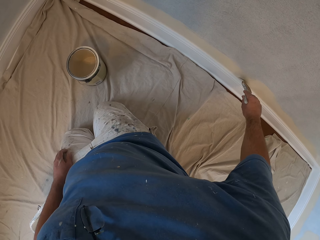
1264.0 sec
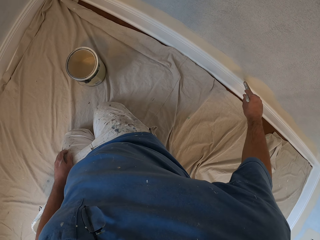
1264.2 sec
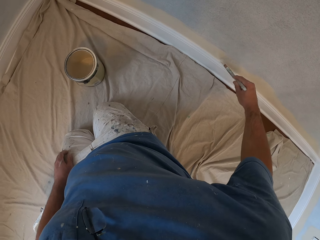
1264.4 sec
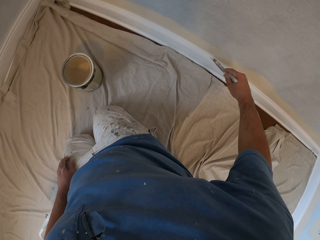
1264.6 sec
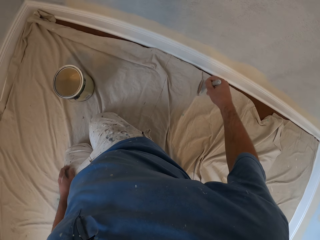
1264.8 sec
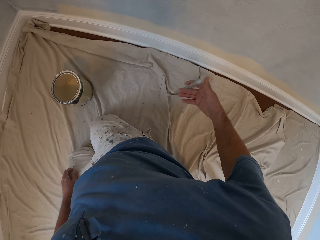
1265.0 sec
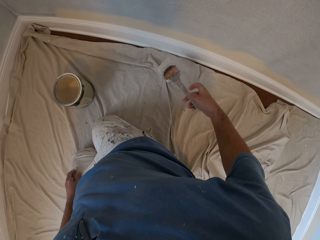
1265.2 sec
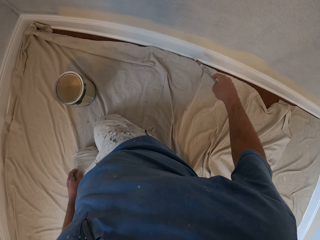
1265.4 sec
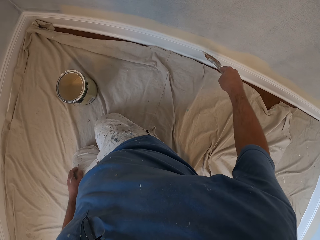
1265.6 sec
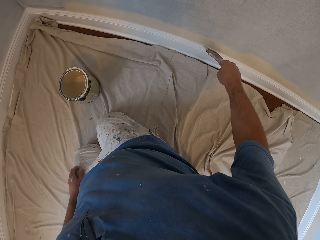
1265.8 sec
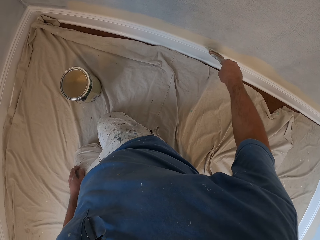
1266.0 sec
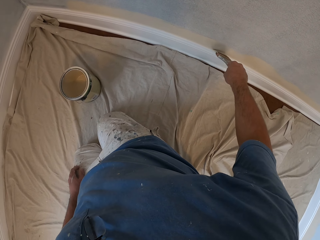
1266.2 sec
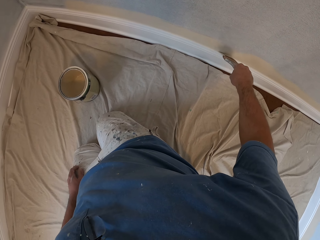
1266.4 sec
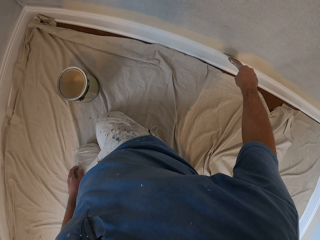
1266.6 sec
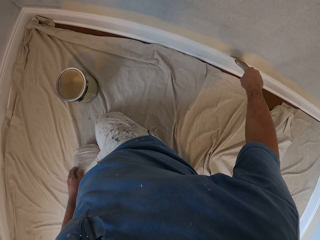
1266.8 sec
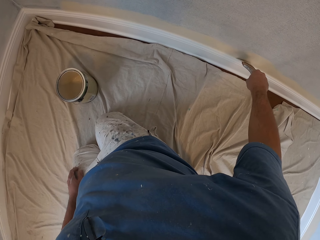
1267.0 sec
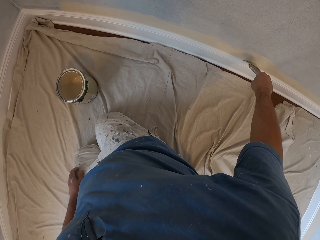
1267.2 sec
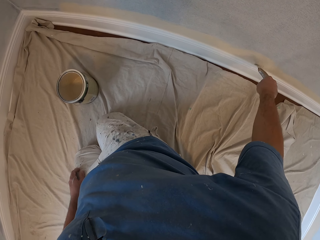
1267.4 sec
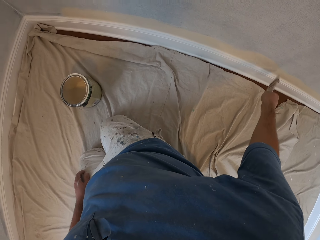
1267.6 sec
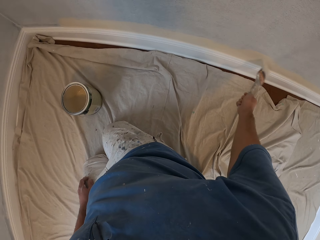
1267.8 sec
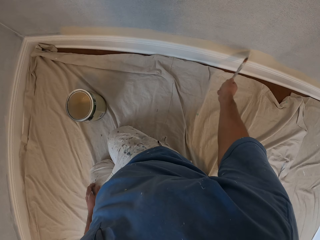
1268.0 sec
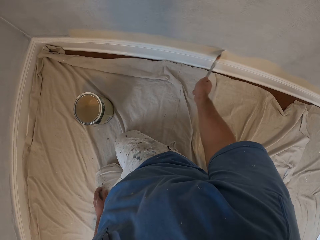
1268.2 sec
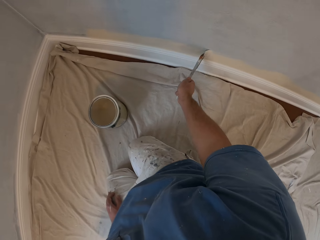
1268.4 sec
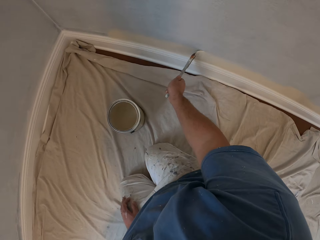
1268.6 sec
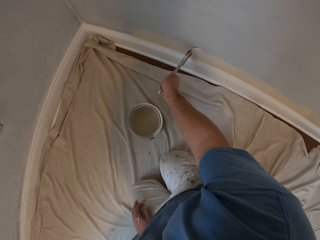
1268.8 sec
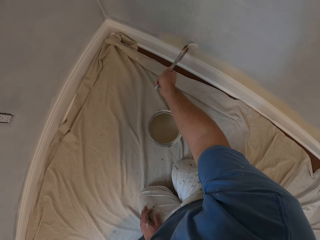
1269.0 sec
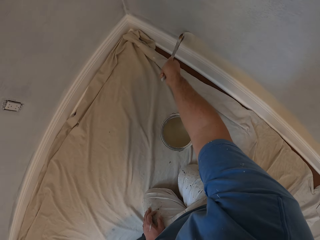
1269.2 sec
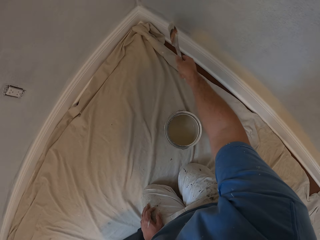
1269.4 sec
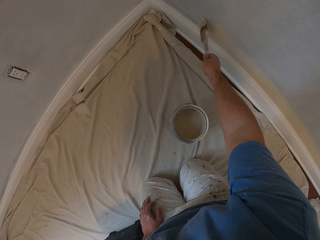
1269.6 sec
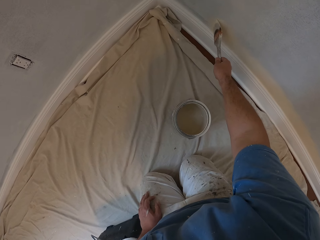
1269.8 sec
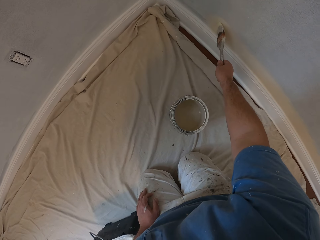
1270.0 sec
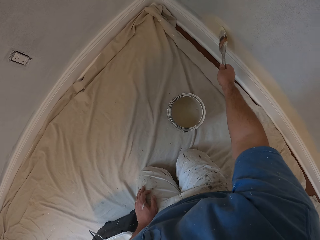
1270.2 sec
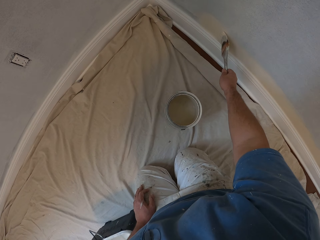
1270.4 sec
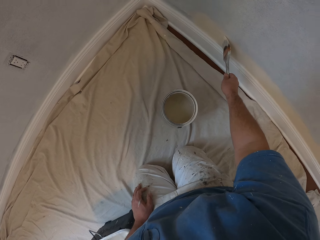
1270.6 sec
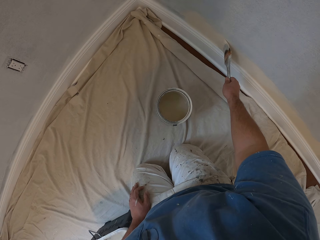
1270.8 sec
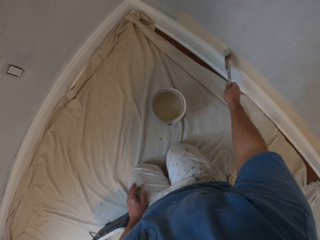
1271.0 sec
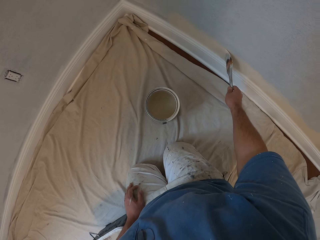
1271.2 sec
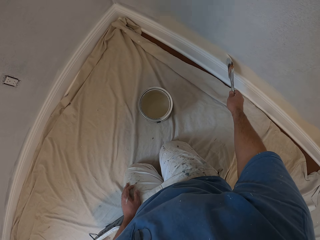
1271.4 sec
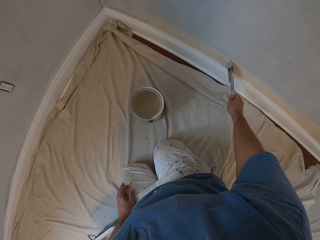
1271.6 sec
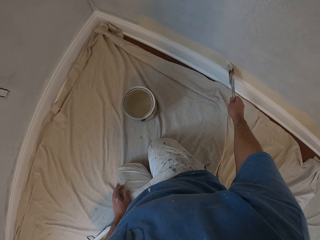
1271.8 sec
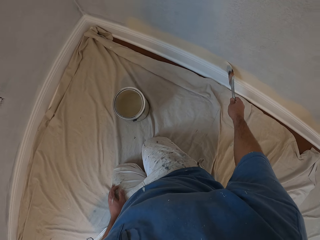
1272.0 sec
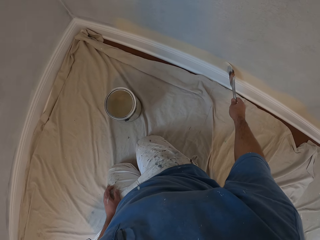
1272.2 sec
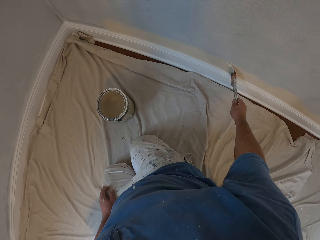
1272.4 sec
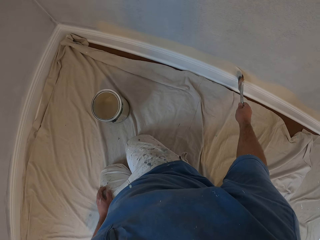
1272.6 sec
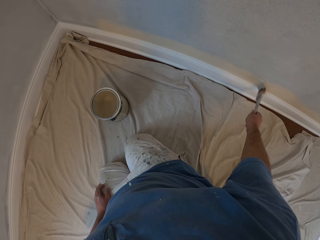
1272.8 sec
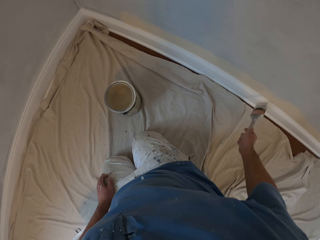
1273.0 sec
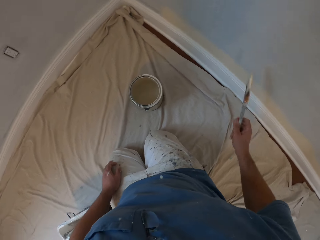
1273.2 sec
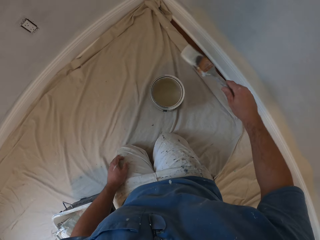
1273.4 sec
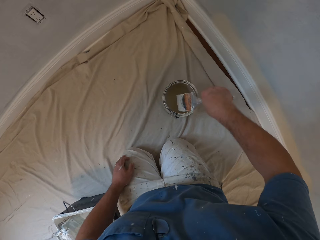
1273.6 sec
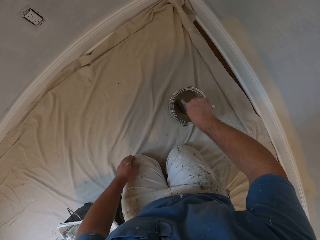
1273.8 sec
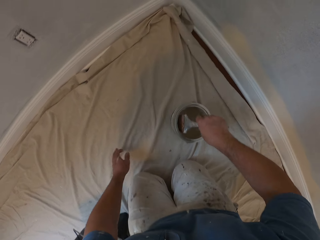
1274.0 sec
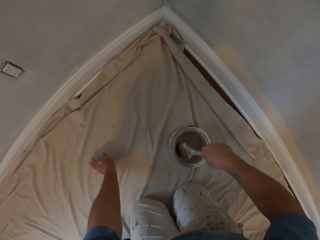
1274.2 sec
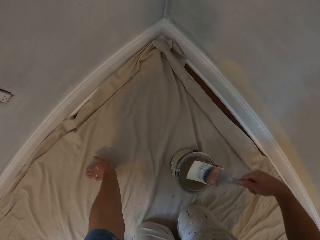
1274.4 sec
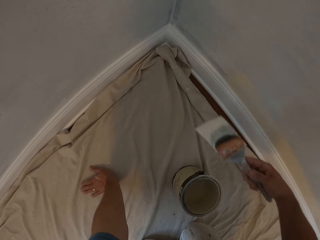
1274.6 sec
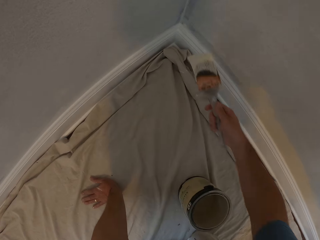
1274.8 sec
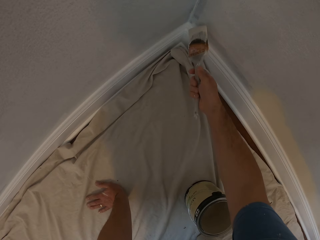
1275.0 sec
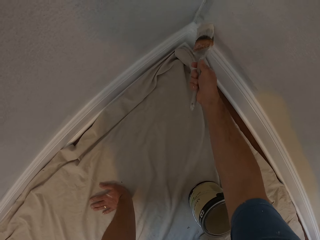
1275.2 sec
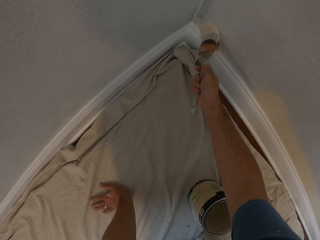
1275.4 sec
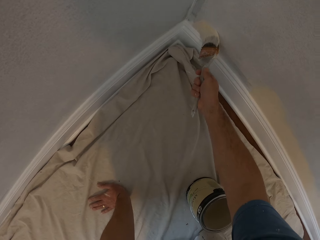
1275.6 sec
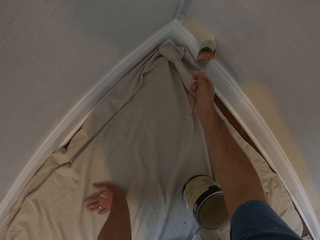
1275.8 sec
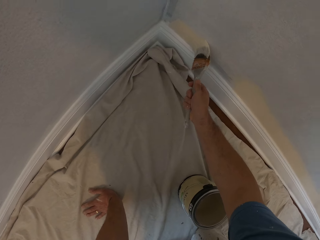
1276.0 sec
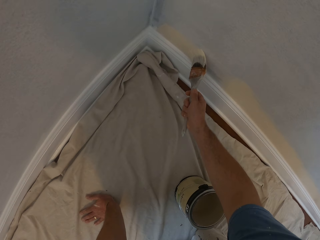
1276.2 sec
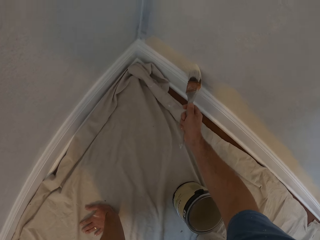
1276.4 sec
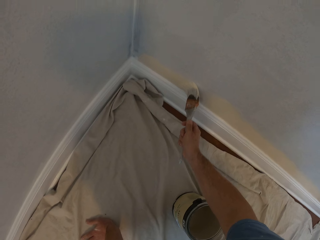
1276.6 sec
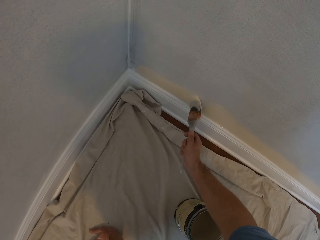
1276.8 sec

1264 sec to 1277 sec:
The camera wearer removes the paint brush from the wall. He paints the wall with the paint brush. He removes the paint brush from the wall. He dips the paint brush into the paint. He removes his left hand from his lap. He places his left hand on the floor. He lifts up the paint brush from the paint. He paints the wall with the paint brush.

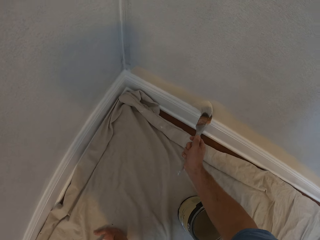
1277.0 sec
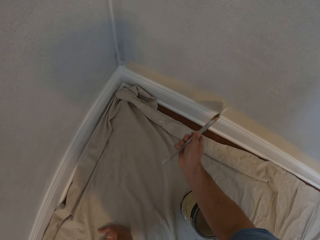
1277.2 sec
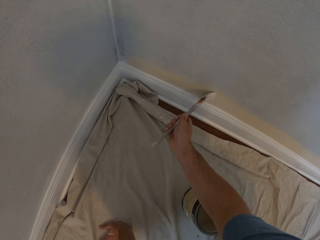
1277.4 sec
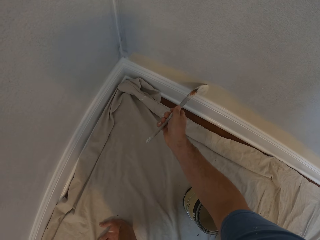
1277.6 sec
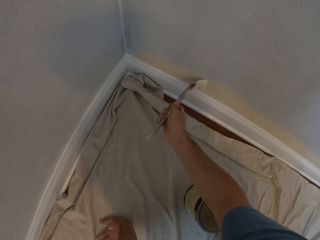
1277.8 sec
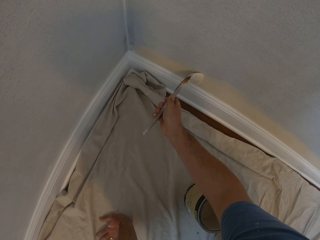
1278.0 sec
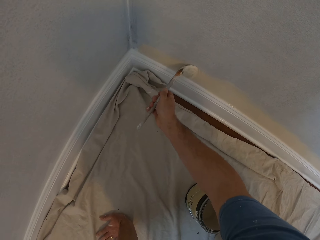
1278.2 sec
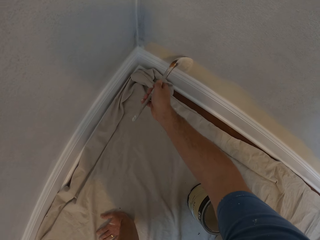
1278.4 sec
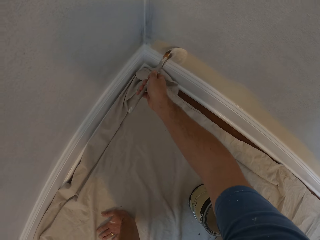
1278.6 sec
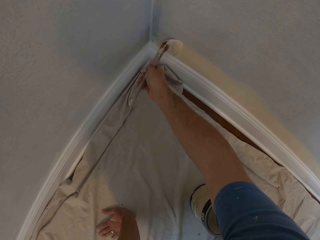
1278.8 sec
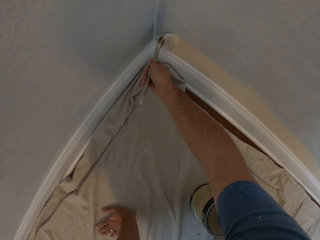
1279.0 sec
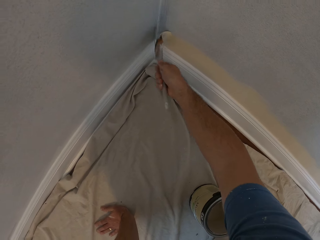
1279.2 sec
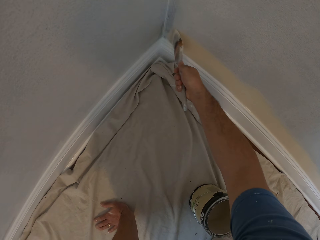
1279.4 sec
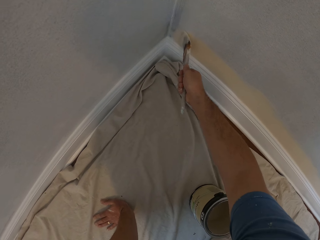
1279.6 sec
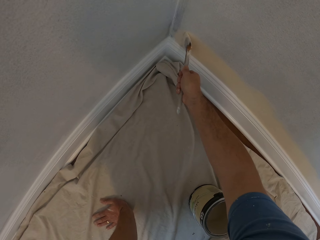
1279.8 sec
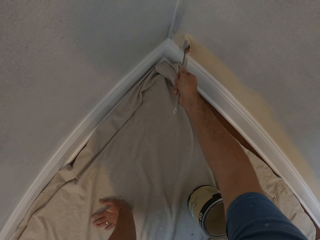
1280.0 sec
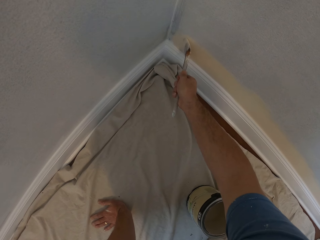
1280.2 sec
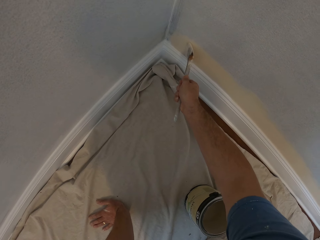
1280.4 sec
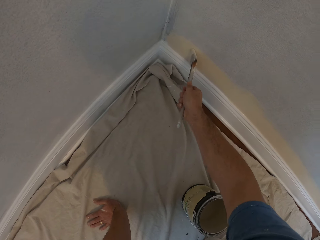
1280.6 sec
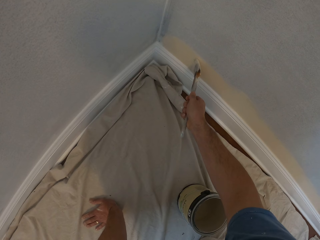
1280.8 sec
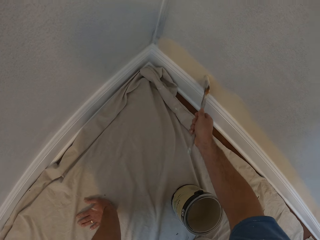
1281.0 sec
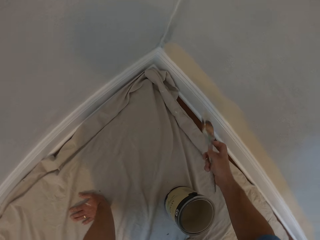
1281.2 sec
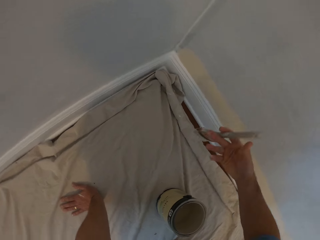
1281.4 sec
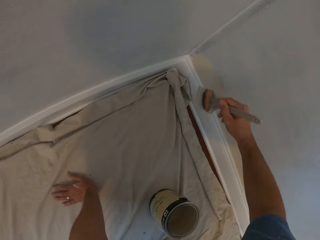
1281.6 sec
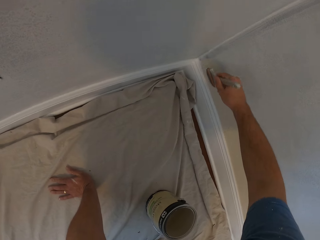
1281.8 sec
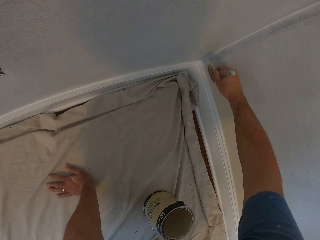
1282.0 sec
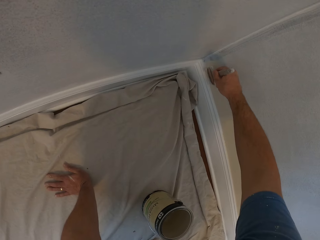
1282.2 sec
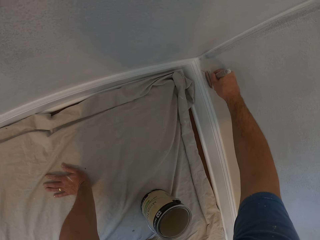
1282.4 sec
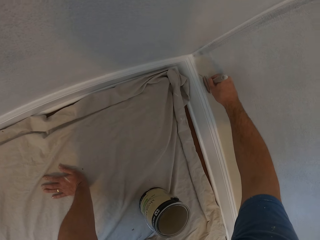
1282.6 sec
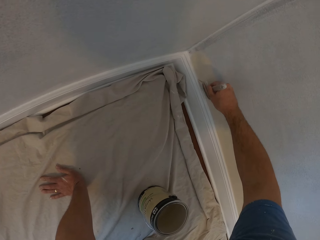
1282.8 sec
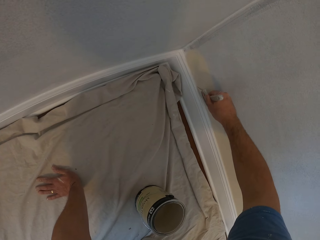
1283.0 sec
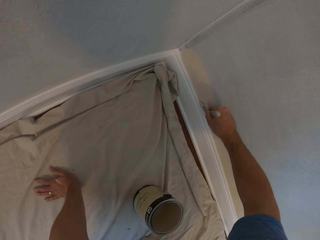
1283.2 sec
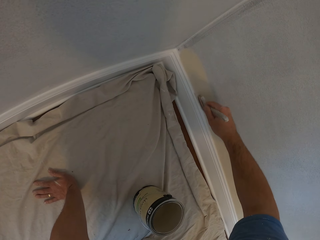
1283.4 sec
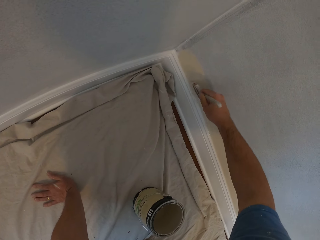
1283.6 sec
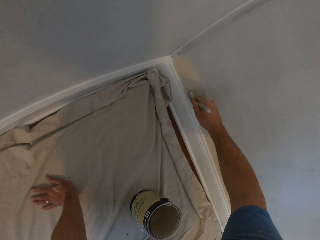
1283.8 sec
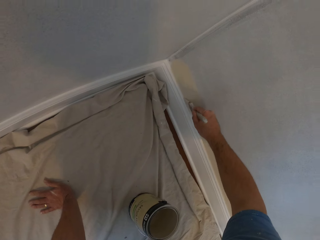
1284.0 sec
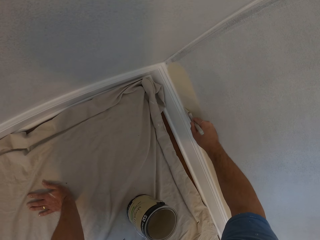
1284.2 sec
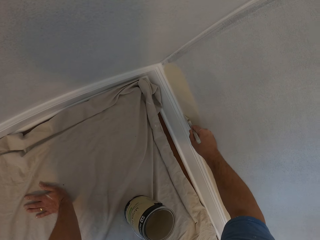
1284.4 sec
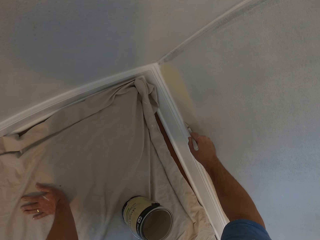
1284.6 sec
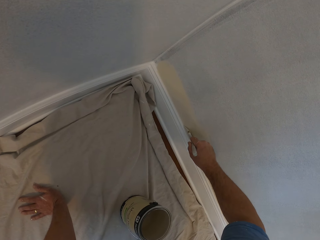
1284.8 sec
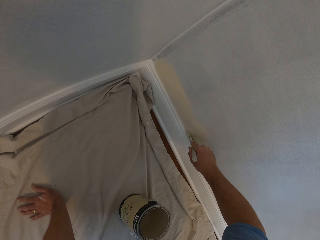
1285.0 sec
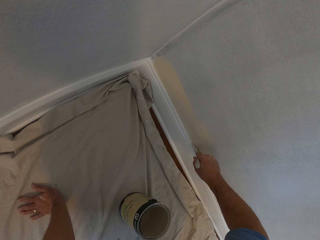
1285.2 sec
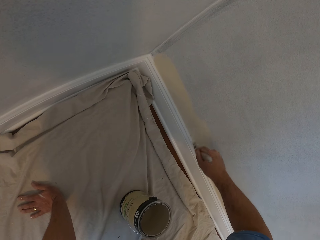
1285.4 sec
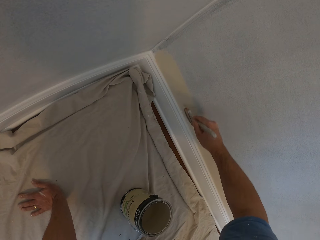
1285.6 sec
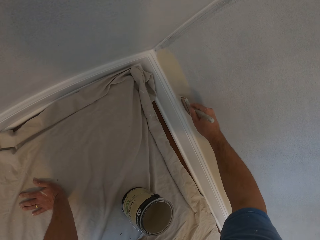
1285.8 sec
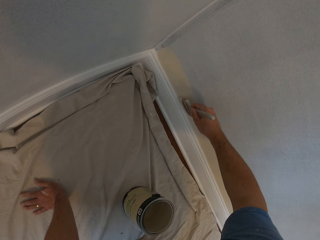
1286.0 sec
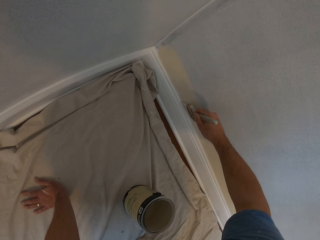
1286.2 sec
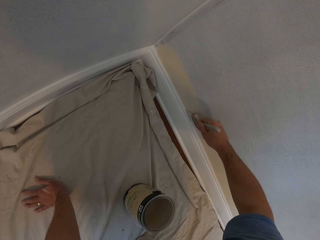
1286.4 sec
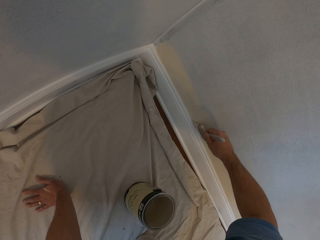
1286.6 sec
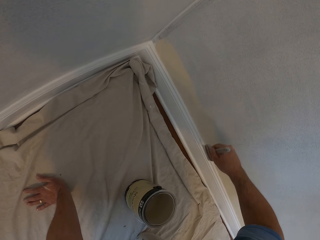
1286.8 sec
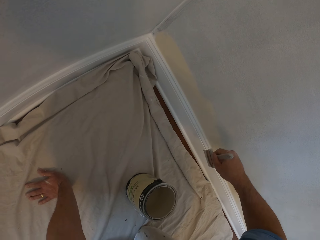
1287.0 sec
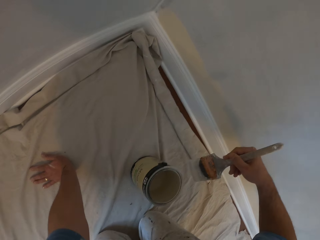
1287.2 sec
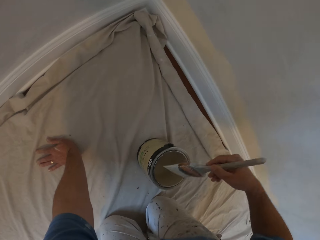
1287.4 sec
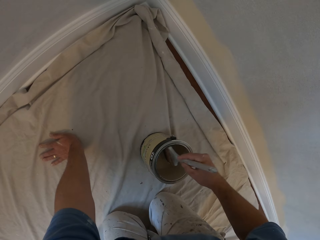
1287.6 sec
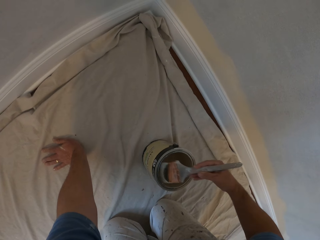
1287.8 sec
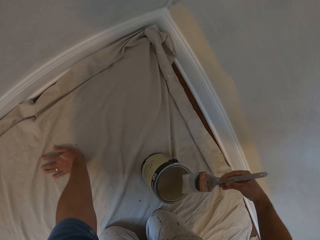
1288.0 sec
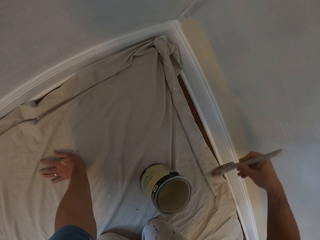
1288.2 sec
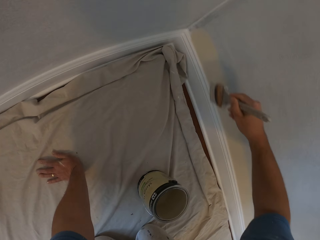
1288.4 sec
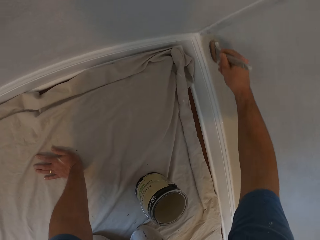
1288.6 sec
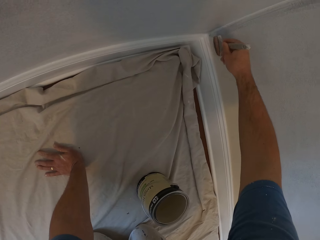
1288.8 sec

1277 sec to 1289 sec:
The camera wearer removes the paint brush from the wall. They dip the paint brush into the paint. They lift up the paint brush from the paint.
